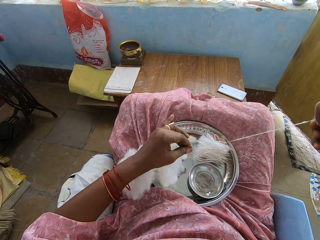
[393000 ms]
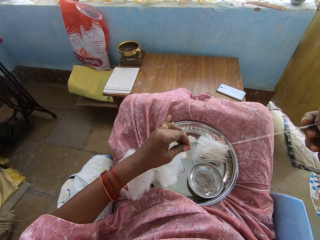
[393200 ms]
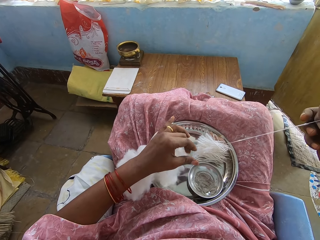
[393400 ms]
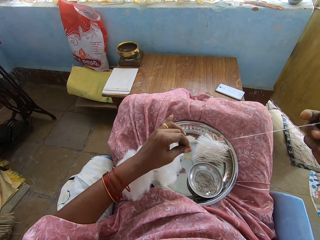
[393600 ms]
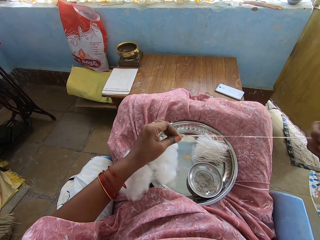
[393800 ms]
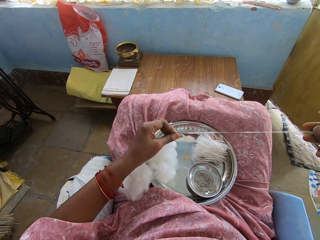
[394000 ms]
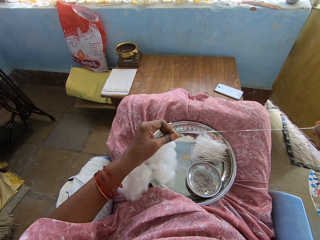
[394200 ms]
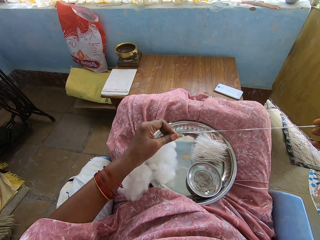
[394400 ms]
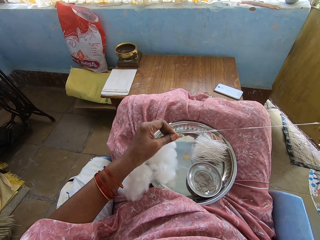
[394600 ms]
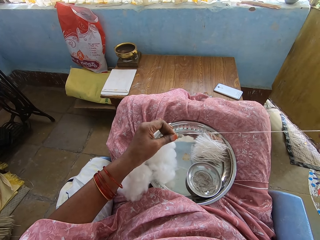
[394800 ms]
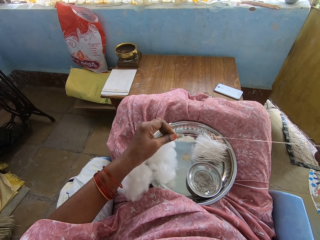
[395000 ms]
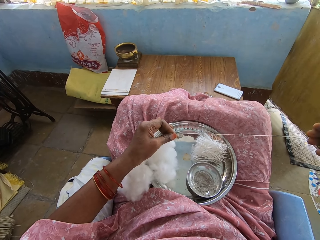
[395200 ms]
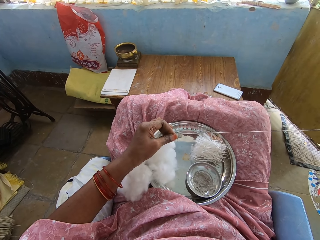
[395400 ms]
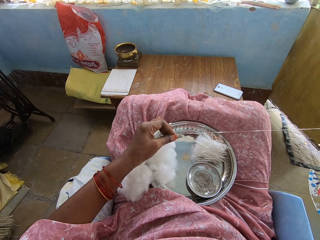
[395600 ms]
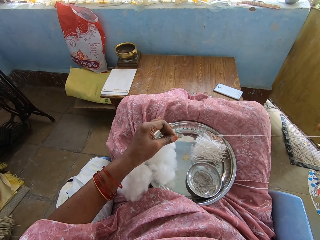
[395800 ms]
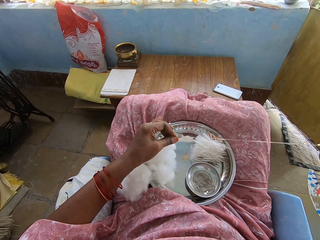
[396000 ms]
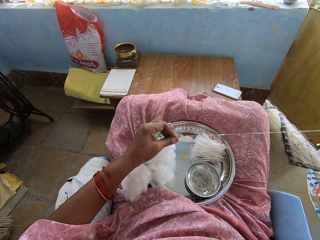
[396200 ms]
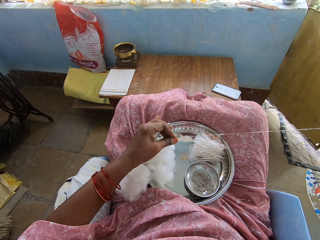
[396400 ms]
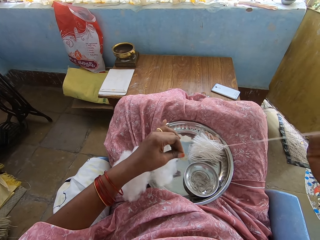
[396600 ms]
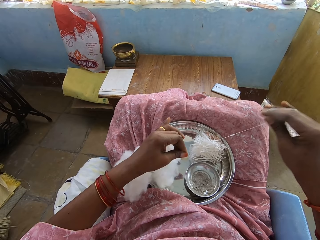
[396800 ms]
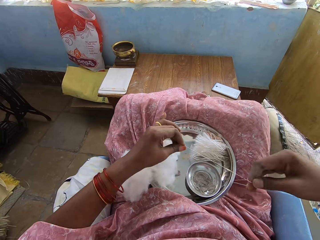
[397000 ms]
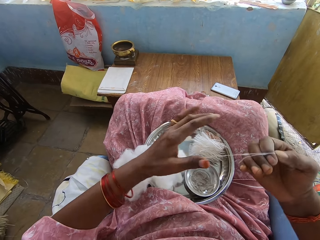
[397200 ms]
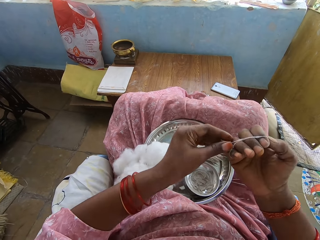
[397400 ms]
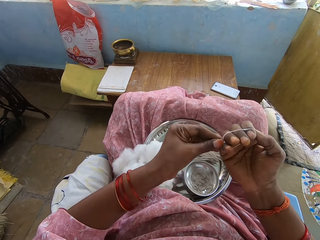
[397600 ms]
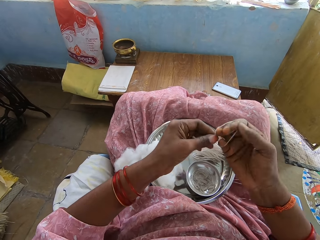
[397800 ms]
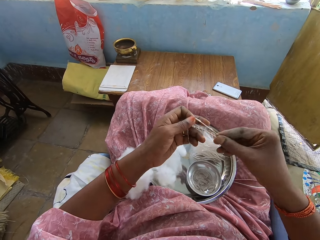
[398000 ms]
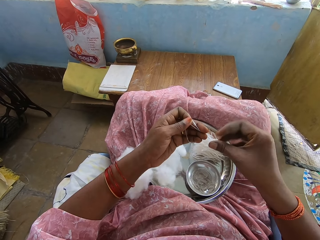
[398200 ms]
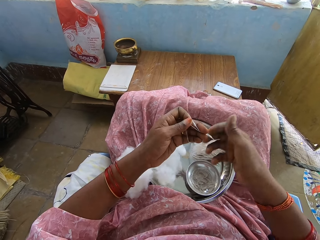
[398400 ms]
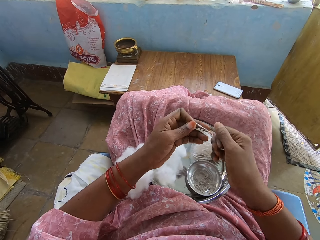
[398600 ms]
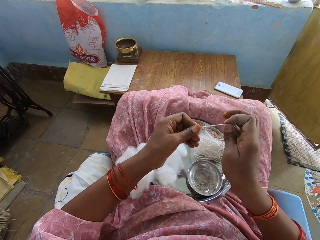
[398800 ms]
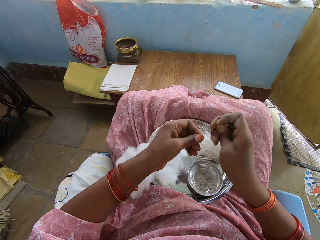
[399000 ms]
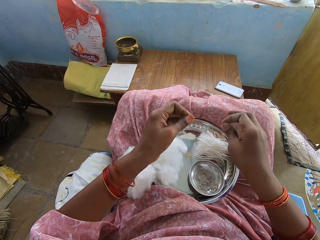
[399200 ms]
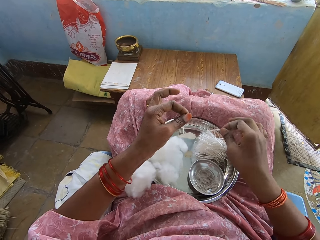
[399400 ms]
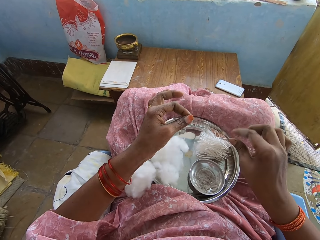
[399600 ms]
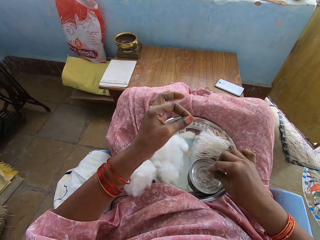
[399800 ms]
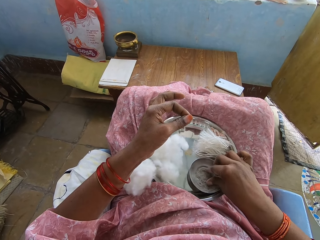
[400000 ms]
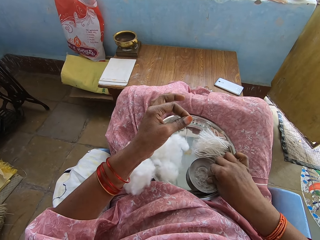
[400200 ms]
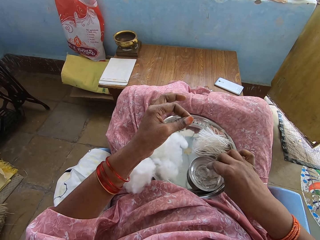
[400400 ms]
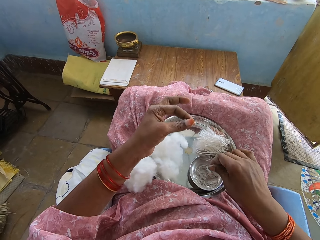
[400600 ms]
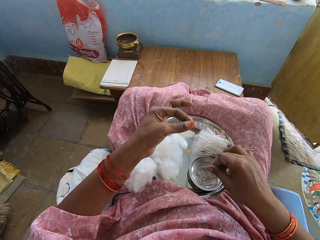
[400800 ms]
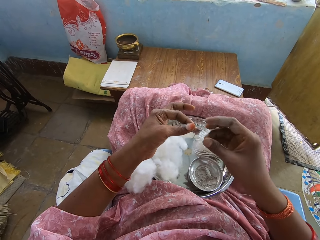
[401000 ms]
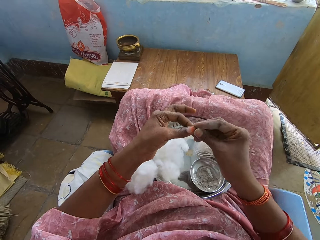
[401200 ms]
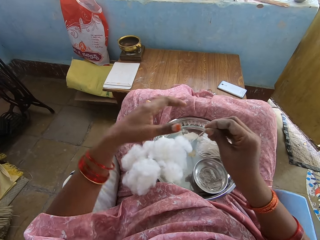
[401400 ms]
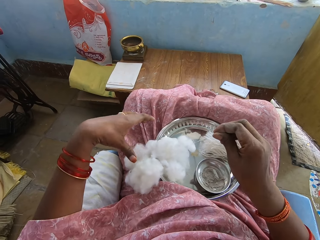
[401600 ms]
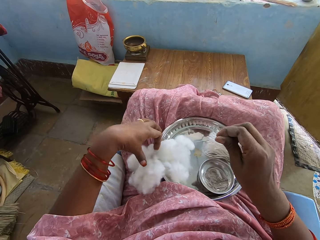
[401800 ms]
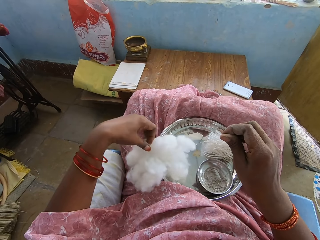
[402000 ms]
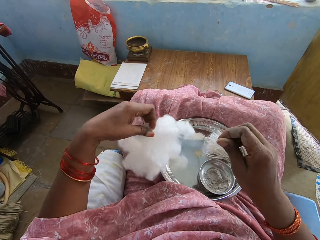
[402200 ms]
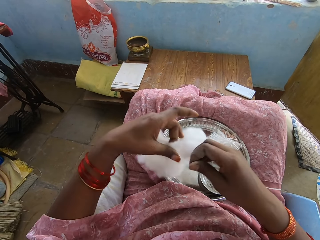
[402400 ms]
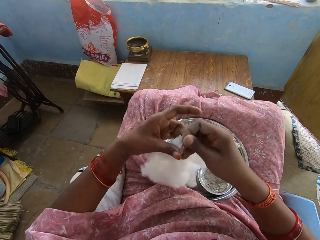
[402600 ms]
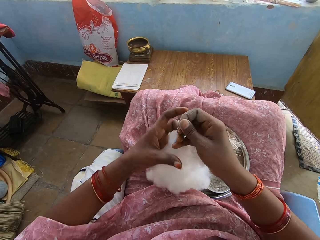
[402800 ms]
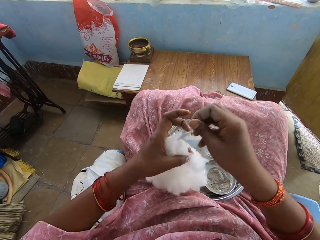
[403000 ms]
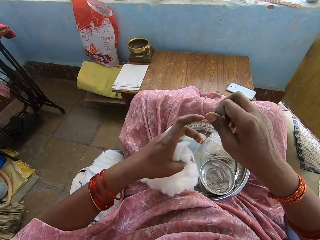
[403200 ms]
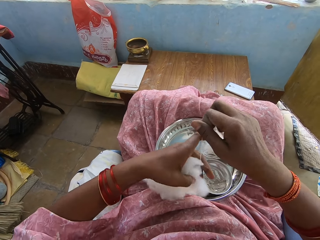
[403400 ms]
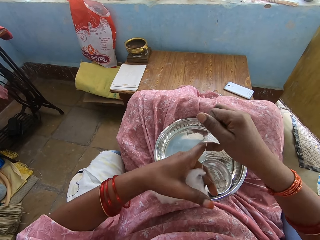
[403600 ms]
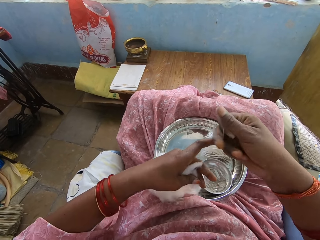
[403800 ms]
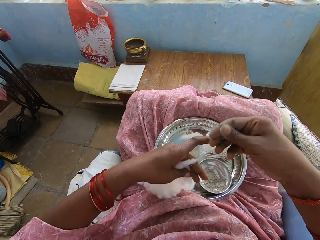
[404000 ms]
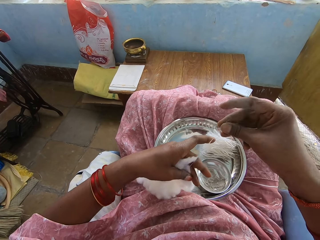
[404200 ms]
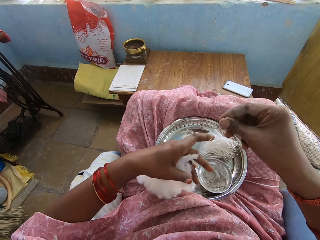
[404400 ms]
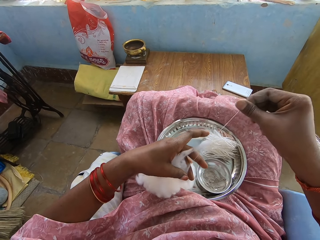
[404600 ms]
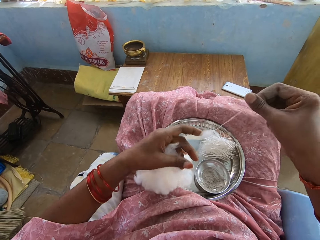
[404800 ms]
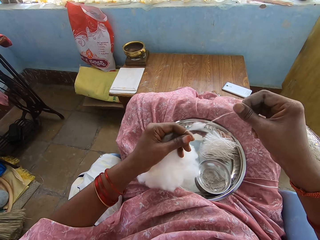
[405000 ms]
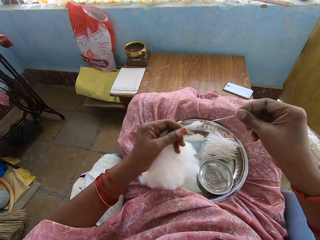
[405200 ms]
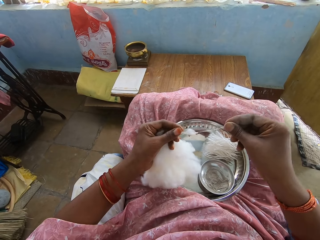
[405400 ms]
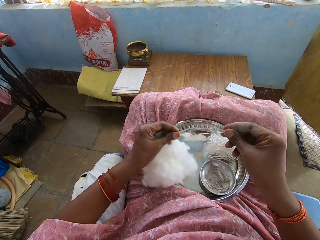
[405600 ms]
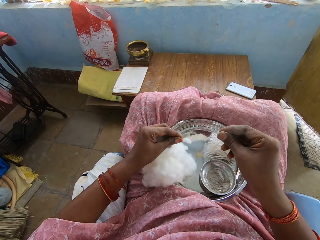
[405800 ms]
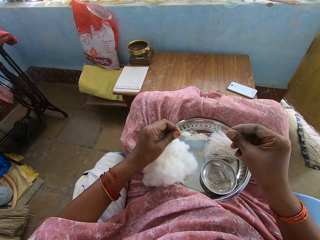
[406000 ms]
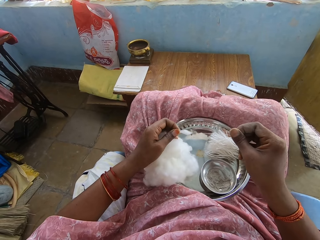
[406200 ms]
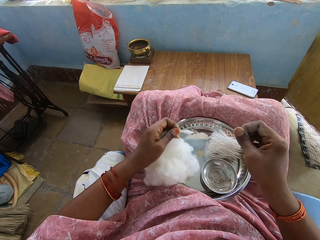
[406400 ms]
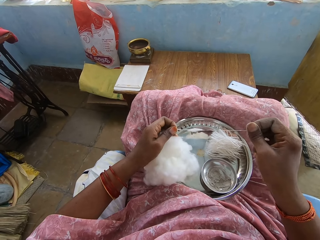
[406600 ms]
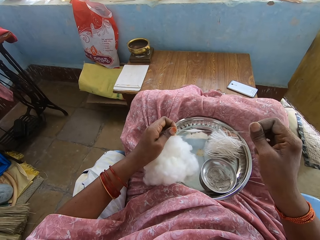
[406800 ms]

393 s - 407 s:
The camera wearer folds the thread on the right hand. They roll the thread on the hand and remove the thread from the right hand. They cut the thread. They drop the thread among other thread pieces on the tray. They touch the bowl. They pull the thread. They hold cotton wool with the left hand and lift the cotton. They pull the thread from the cotton wool.

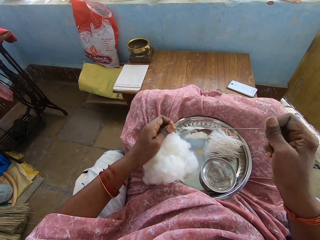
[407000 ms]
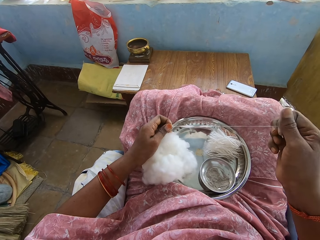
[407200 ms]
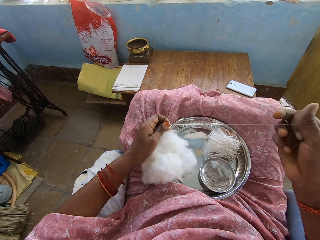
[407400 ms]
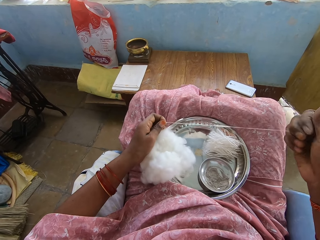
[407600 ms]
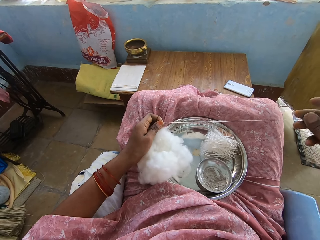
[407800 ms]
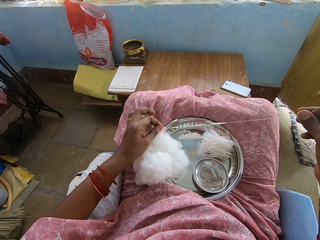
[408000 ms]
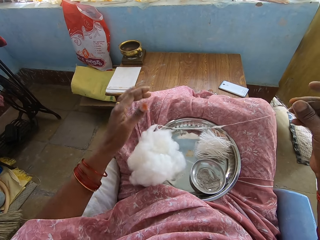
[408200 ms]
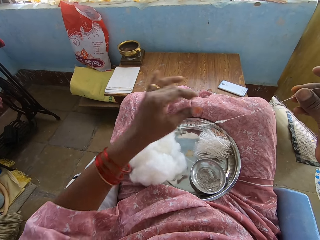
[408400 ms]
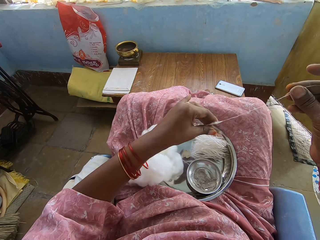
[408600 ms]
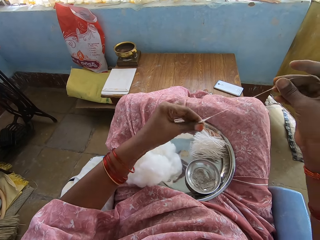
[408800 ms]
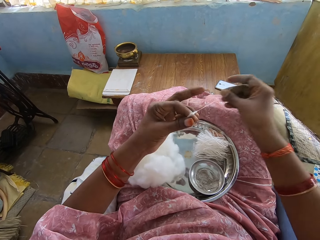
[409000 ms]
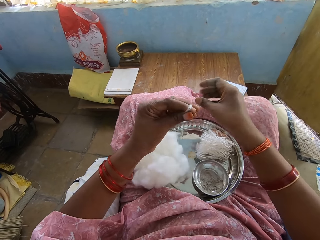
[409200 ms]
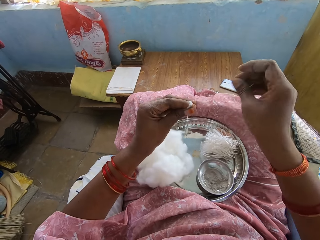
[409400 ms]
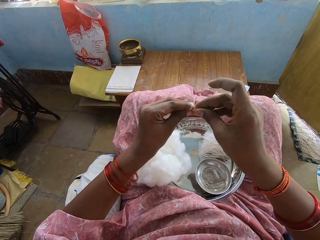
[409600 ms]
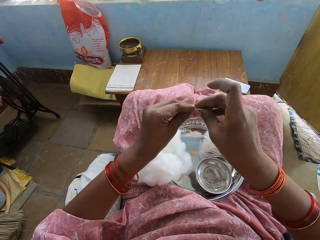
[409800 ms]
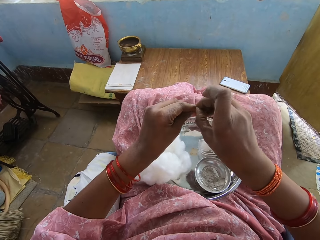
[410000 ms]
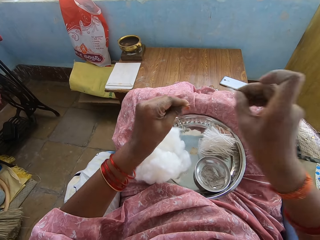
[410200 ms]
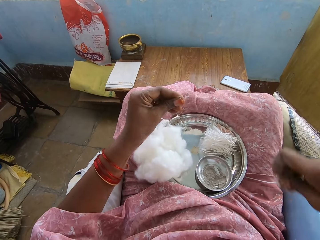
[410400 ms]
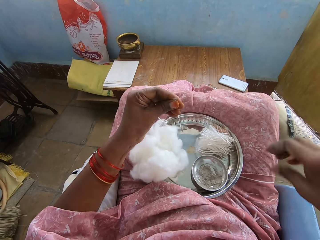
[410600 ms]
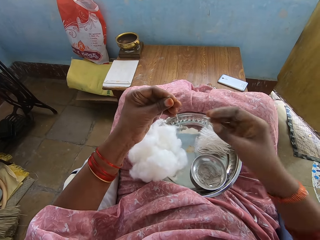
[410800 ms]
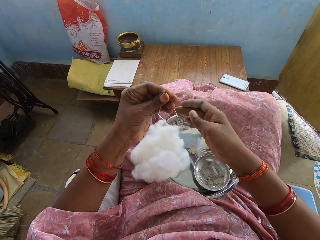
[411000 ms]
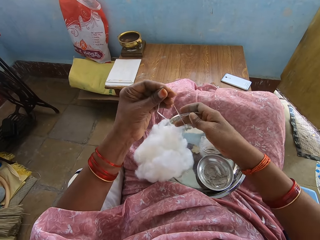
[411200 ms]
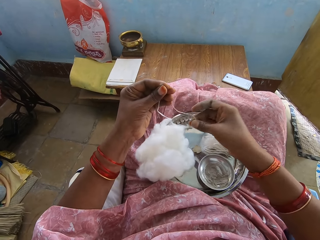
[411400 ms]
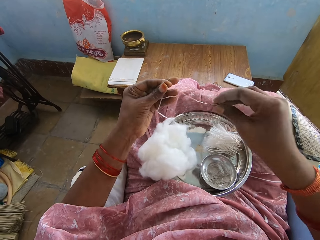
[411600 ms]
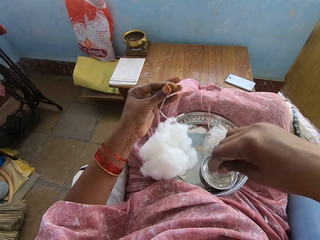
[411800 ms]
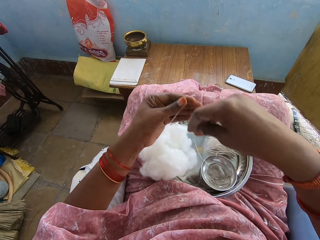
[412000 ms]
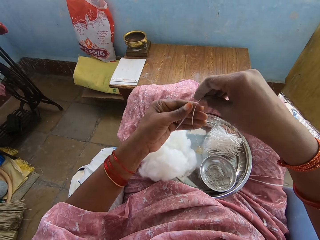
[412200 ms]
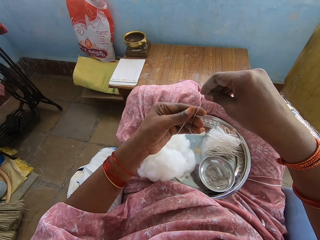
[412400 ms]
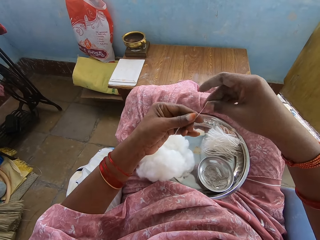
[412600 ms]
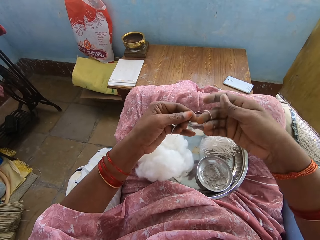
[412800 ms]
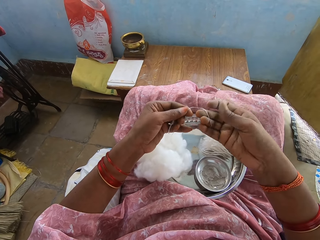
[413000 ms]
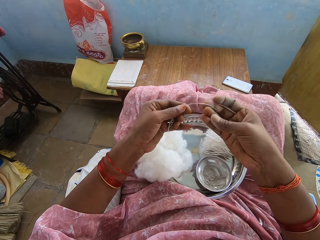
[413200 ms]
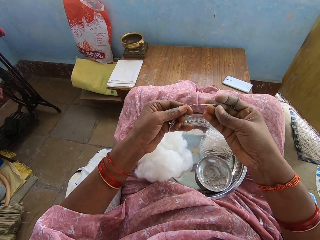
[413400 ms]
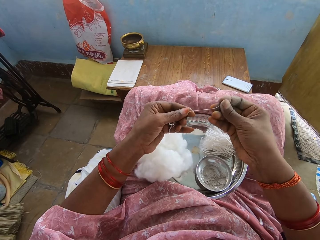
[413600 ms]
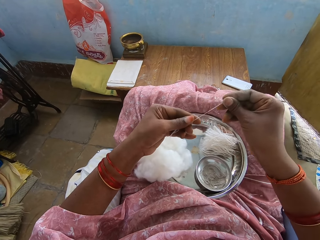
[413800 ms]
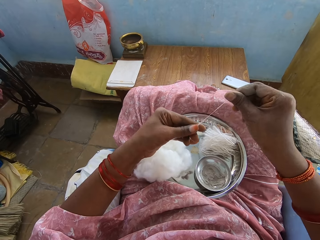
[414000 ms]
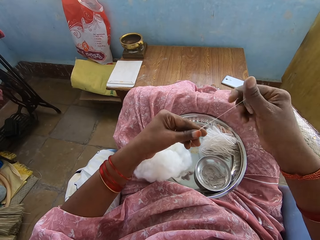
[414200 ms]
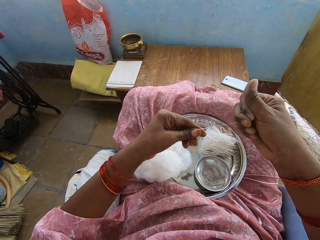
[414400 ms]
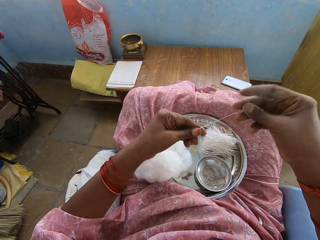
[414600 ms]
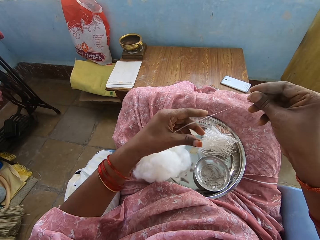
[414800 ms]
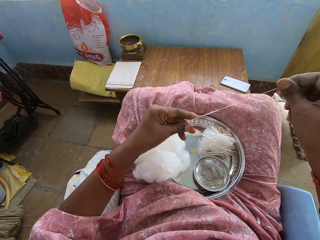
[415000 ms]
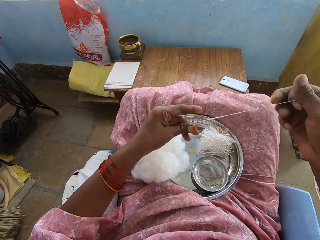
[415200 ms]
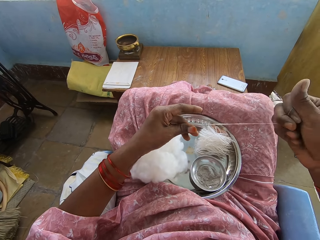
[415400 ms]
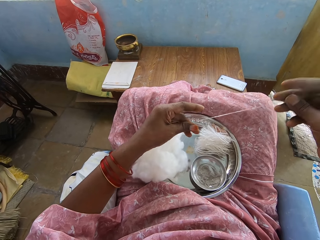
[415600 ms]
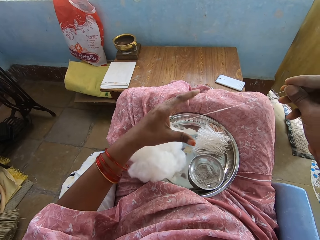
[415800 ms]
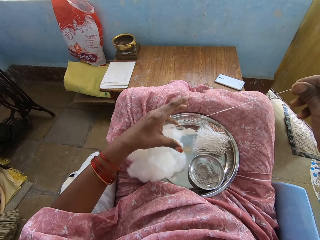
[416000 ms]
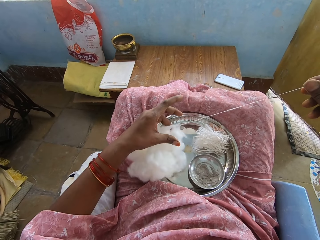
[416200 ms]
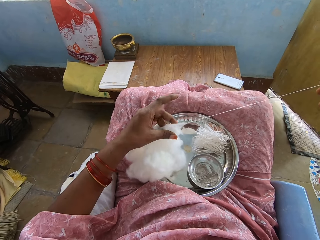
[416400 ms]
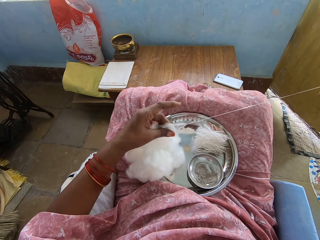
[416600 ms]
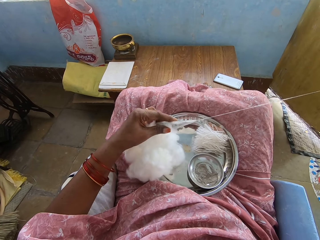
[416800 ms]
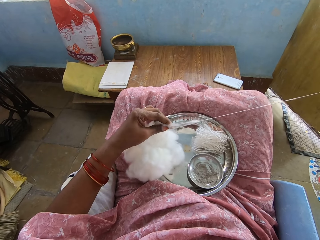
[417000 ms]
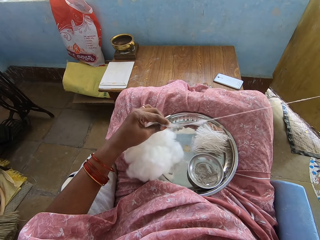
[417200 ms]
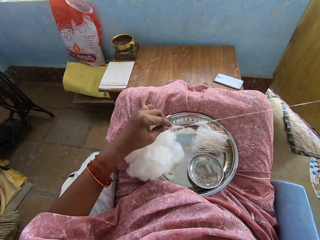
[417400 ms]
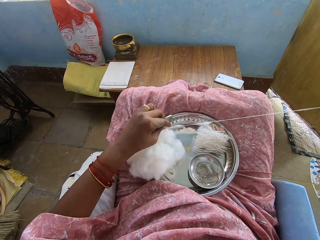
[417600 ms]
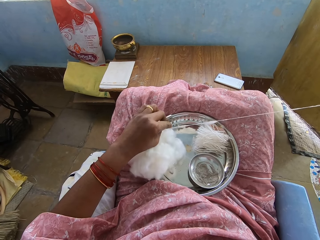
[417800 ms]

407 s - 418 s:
The camera wearer holds the thread with the left hand. They pinch the thread. They remove cotton from the thread. They hold the thread on the right hand. They put the thread on the left hand. They straighten the thread. They pull the thread from the cotton wool.
